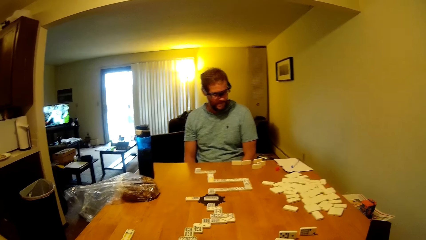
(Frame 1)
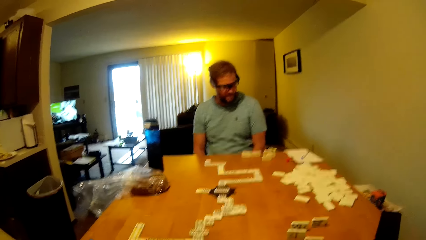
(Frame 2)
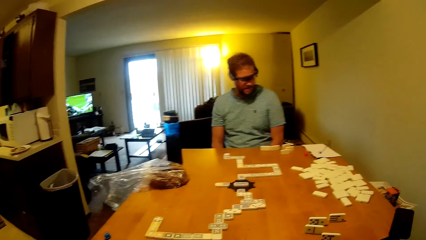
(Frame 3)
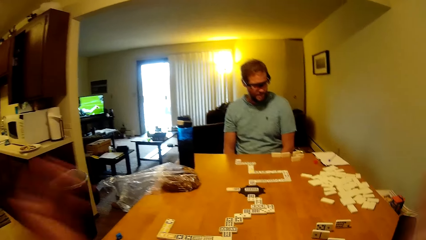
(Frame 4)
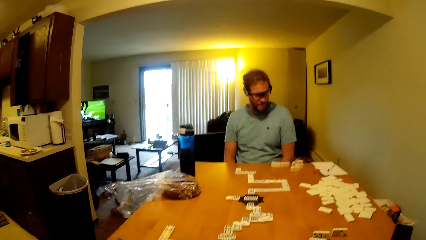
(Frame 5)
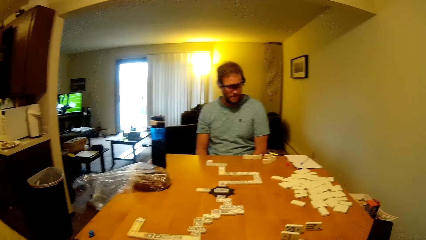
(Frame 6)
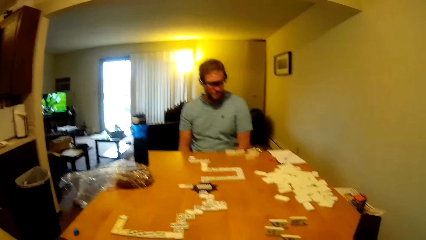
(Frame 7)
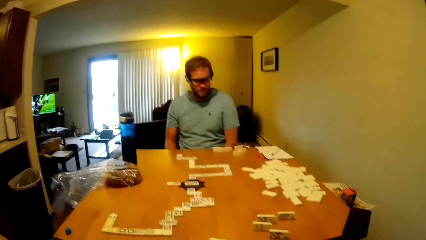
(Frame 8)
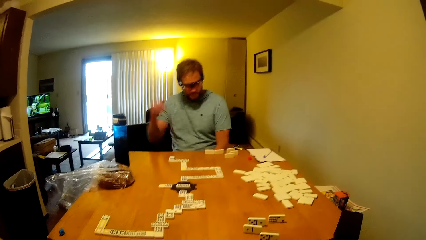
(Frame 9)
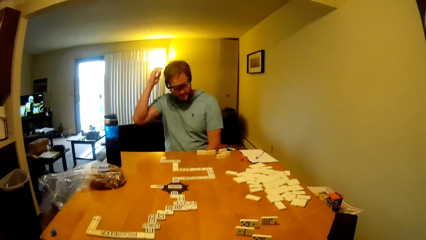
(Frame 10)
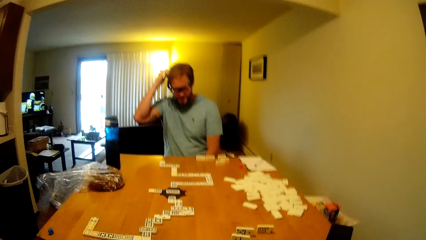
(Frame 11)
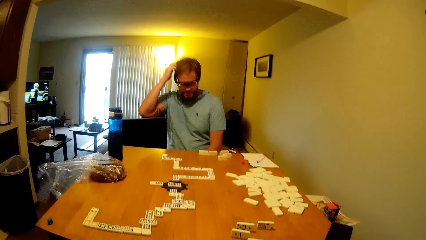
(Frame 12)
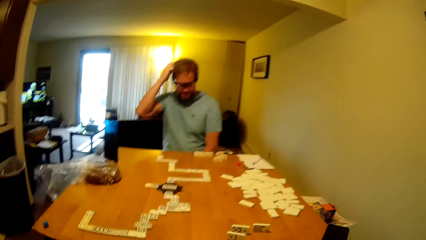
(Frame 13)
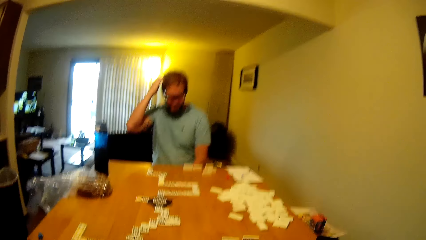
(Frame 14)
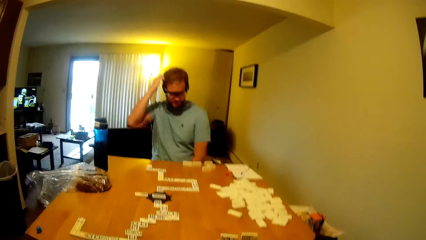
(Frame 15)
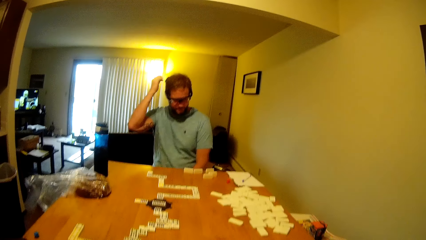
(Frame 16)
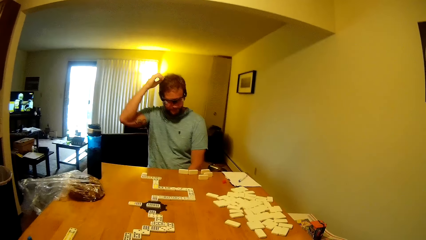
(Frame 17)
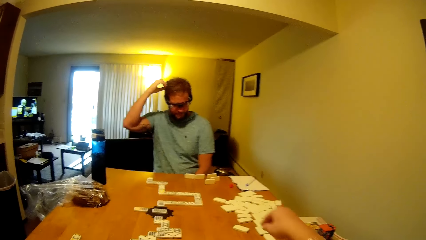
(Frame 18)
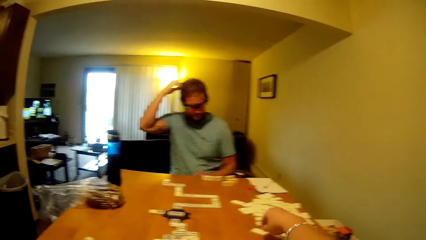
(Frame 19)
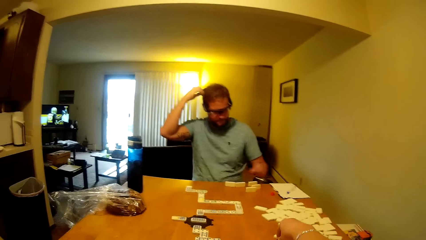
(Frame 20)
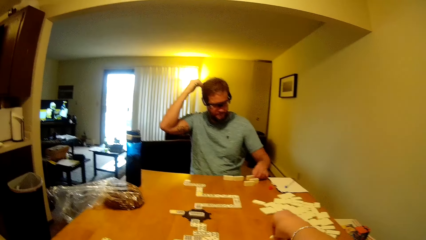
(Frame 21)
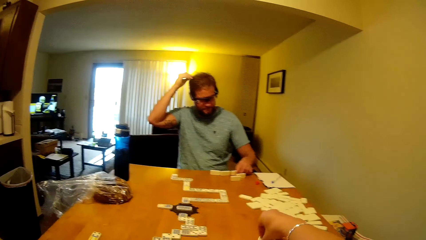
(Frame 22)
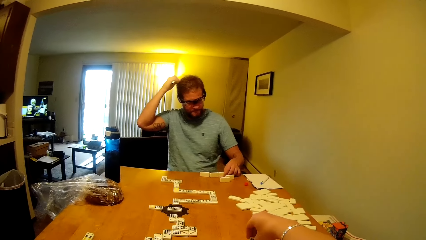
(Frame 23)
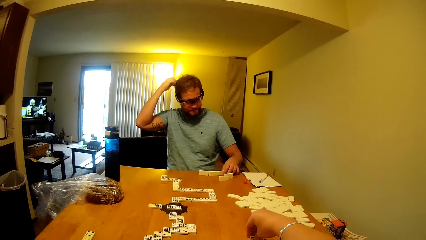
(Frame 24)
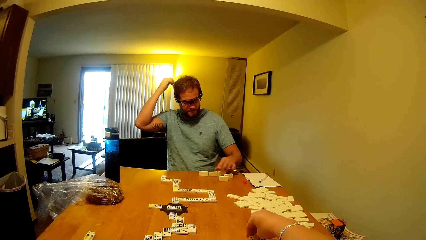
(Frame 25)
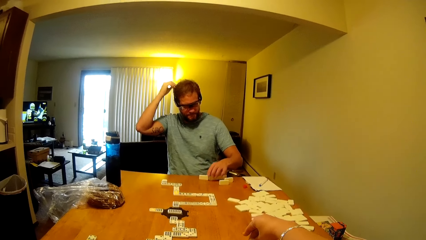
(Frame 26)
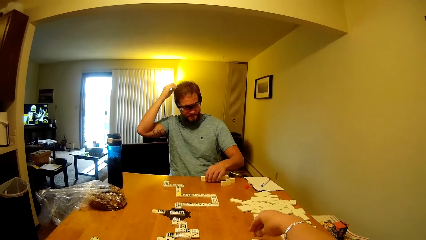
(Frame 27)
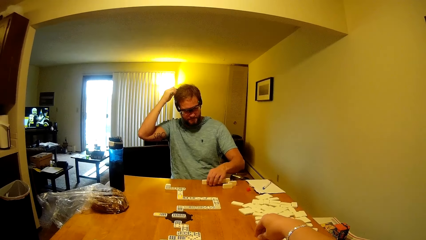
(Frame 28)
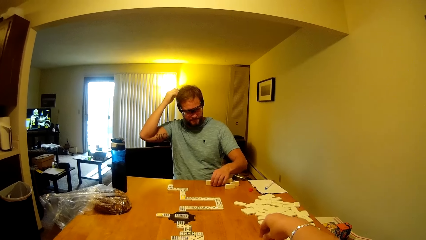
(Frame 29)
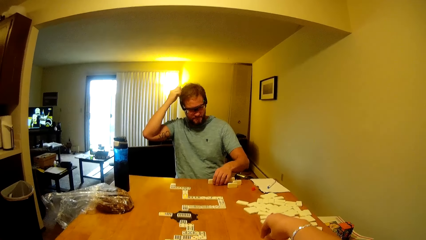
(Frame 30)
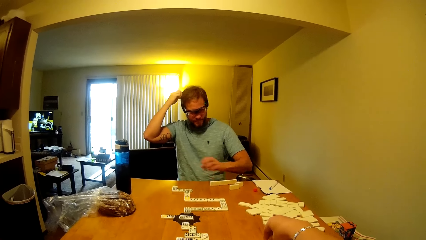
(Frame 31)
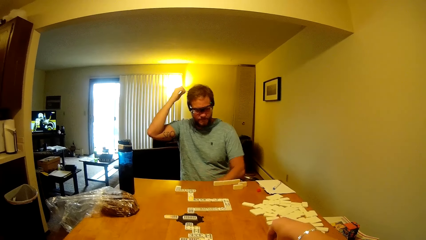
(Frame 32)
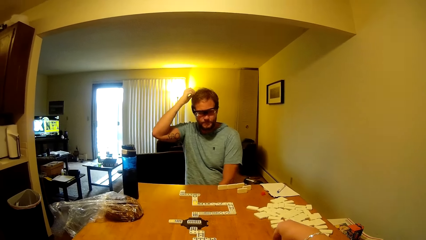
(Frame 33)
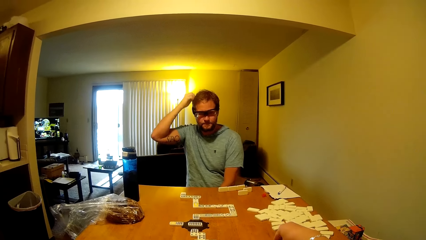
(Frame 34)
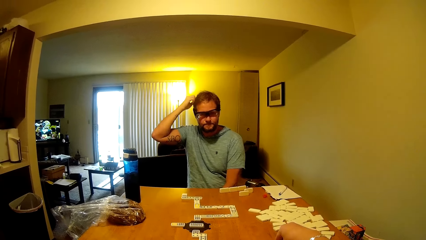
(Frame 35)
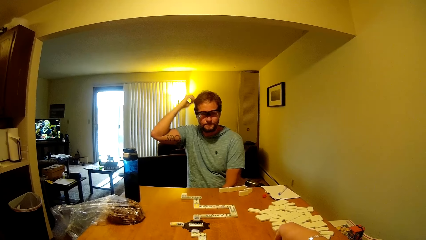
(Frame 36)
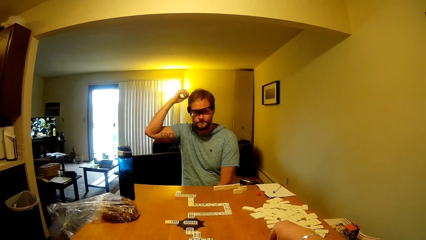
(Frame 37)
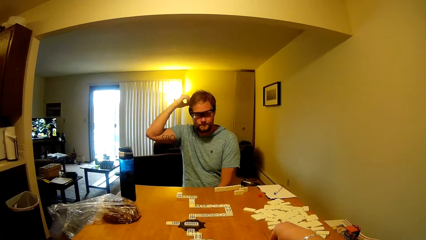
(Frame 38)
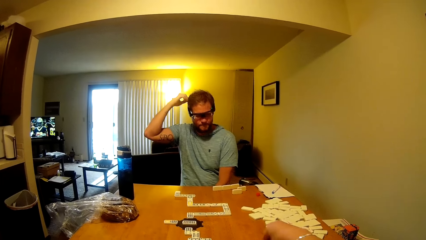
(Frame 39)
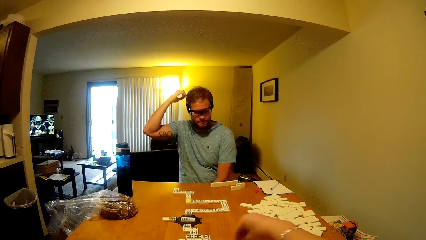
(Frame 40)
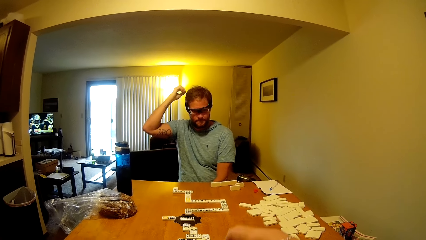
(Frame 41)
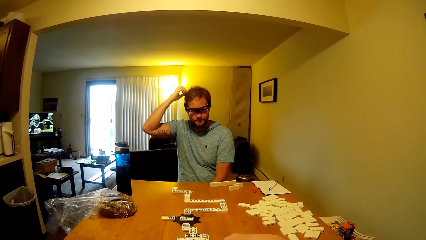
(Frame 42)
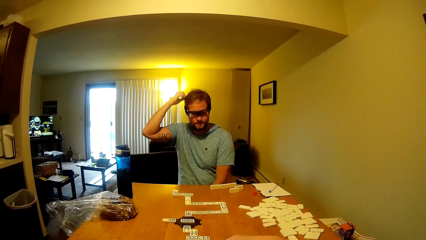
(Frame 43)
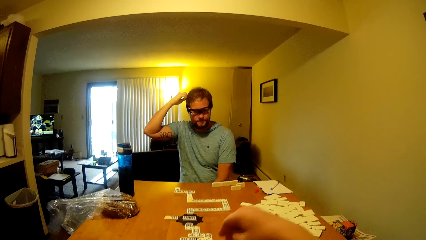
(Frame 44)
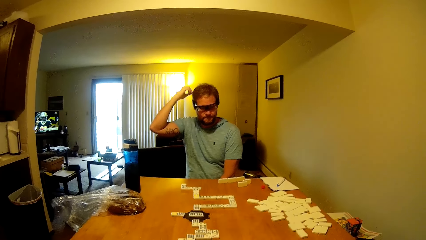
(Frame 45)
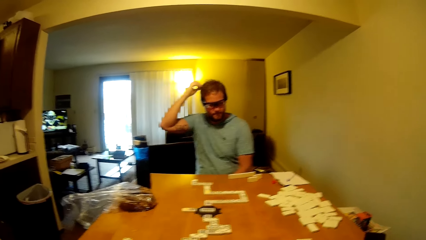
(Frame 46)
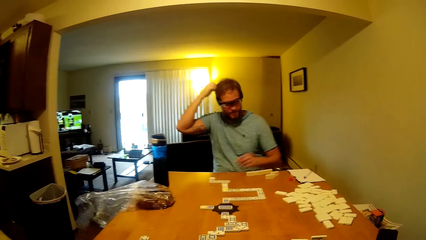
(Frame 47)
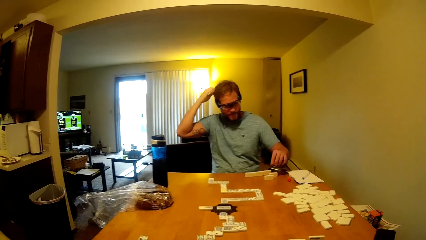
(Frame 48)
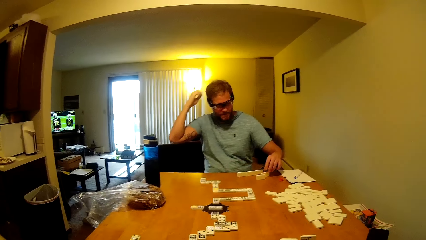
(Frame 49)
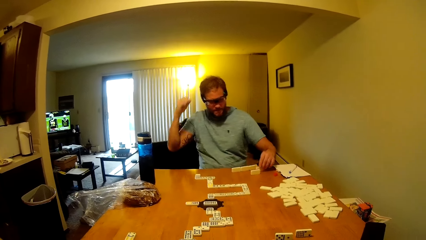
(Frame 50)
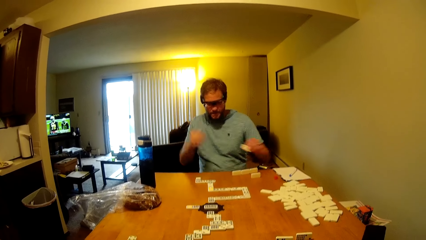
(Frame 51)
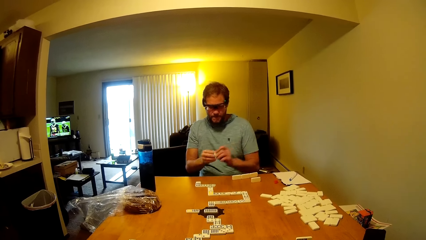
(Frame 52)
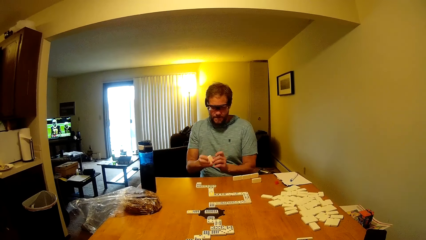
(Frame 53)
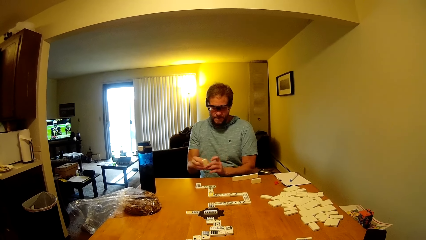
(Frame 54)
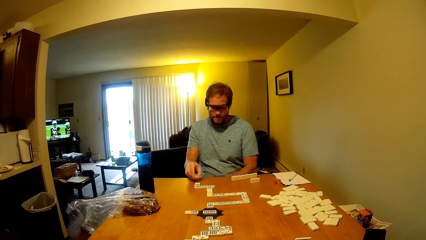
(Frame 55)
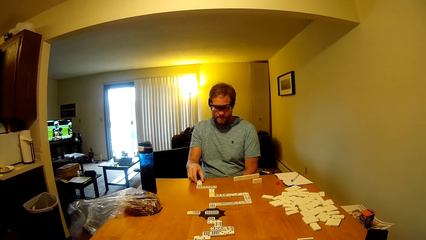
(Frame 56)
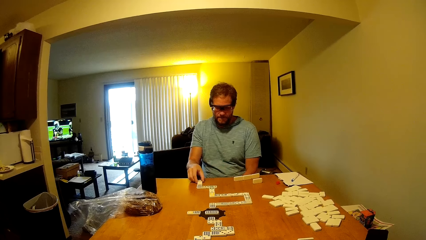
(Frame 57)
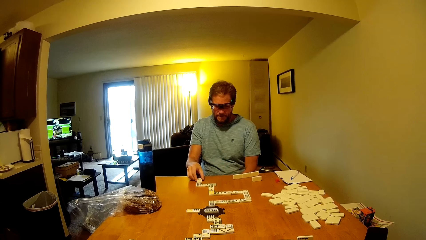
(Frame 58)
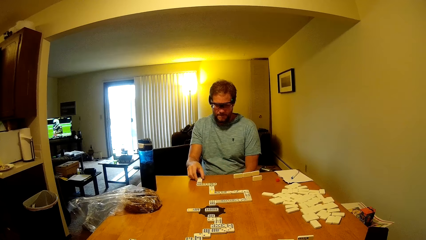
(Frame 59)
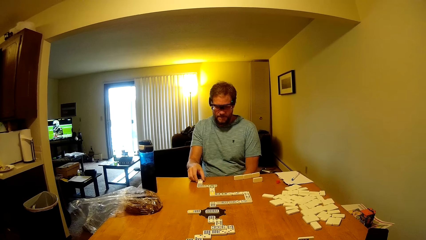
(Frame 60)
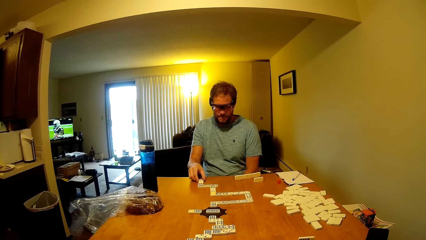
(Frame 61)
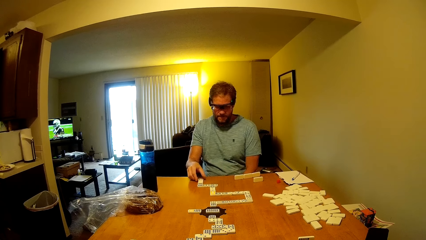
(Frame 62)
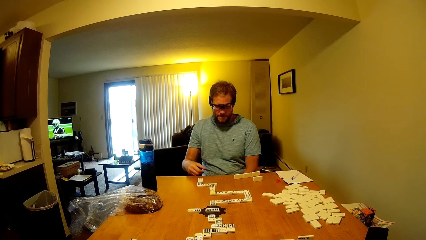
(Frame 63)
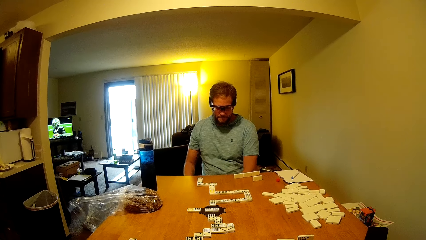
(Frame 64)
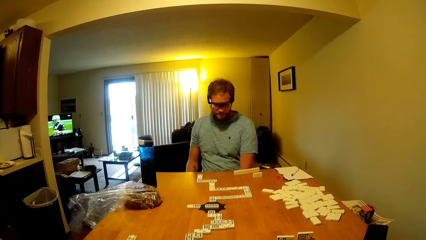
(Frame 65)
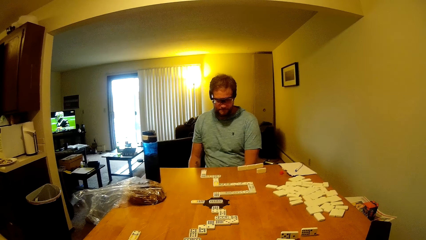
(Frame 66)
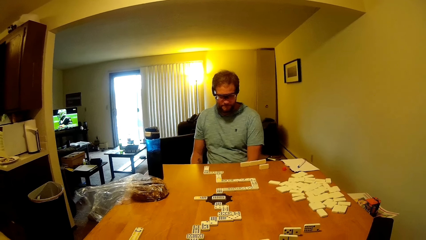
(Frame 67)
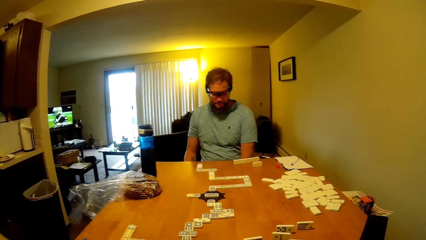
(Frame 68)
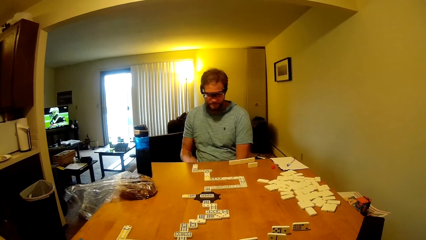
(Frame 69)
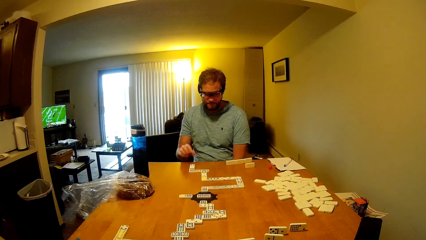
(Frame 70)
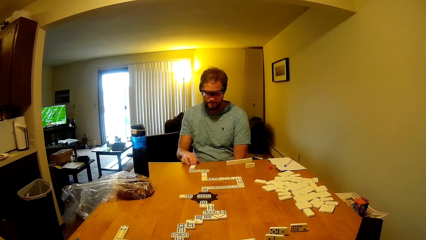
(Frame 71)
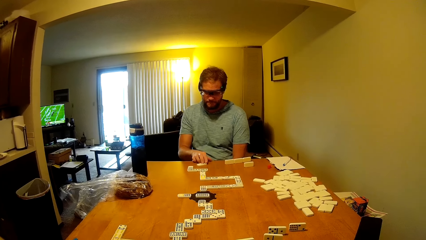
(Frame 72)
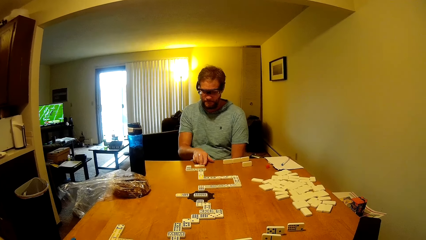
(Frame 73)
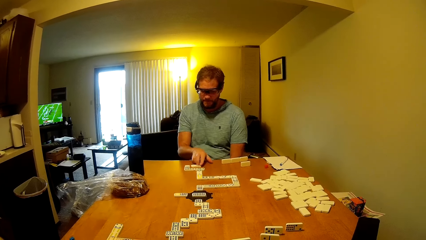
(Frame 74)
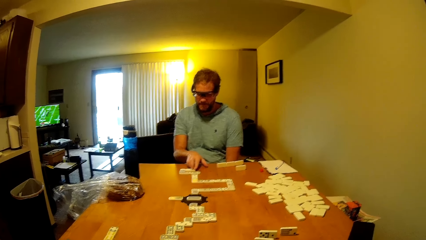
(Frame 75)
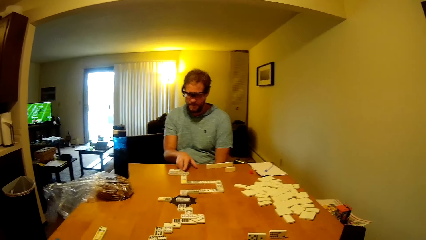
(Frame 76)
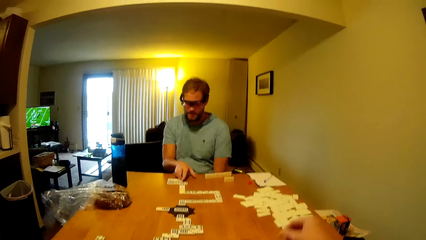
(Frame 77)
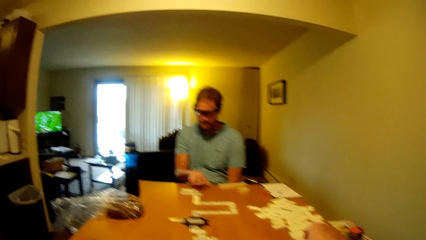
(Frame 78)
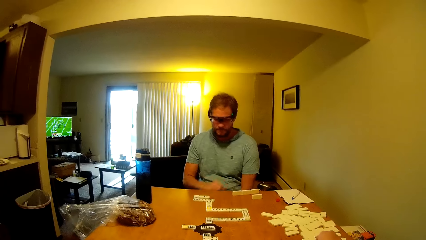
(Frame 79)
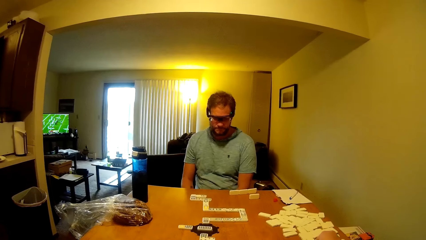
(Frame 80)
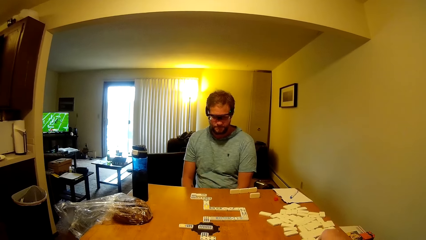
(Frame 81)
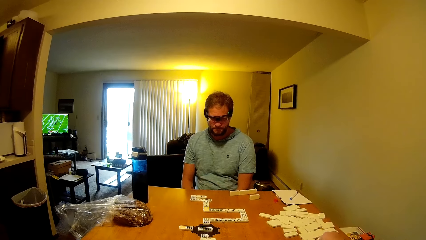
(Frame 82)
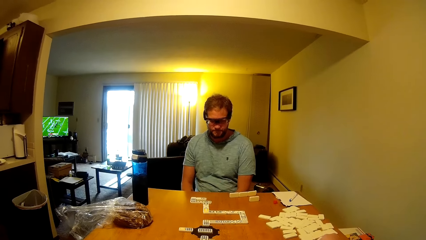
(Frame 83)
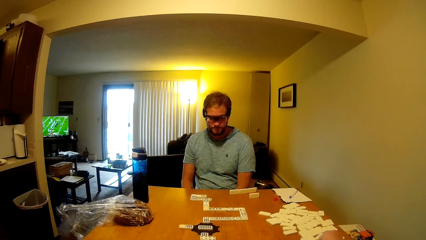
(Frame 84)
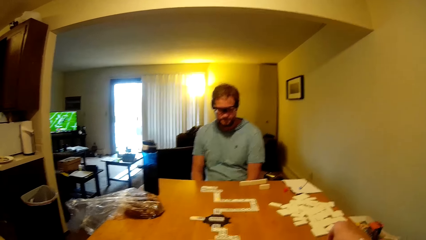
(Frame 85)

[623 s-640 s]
A man scratches the head. The camera wearer claps hands. The man moves the word boards. The camera wearer moves the word boards. The man scratches the head. The man arranges domino pieces. The camera wearer moves a domino piece. The man picks a word board from the table and places the word board on the table. The man plays the domino piece.
